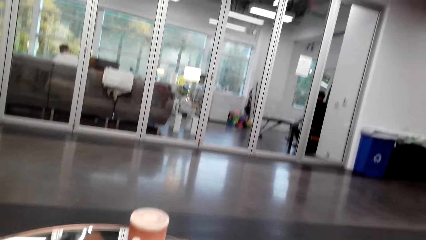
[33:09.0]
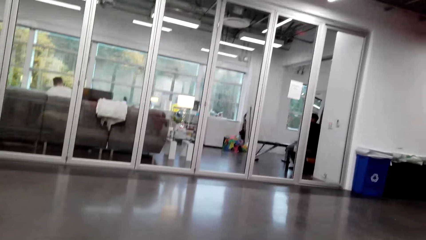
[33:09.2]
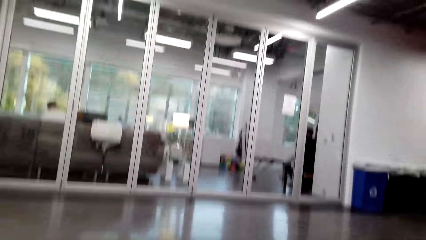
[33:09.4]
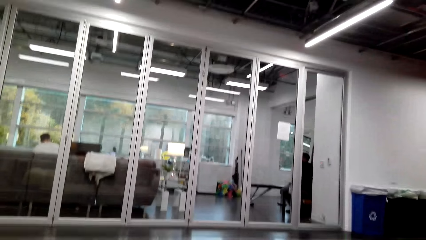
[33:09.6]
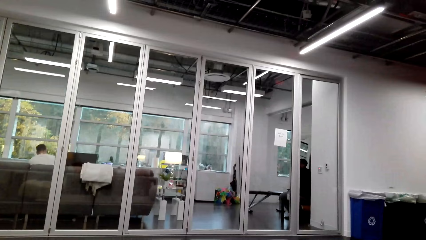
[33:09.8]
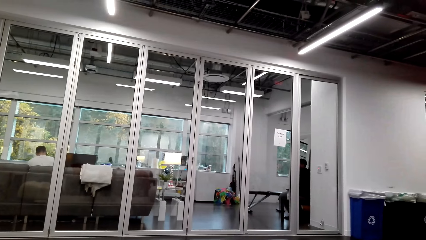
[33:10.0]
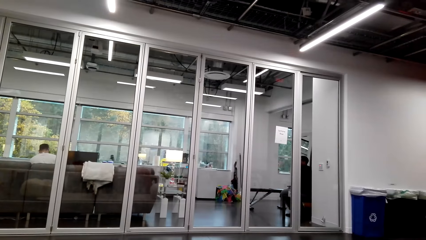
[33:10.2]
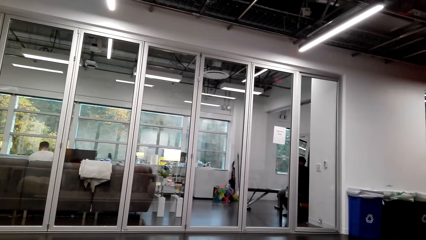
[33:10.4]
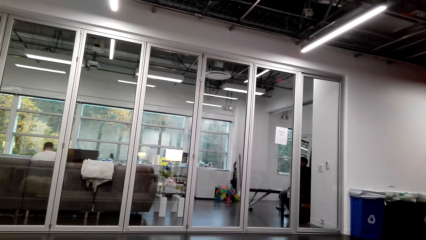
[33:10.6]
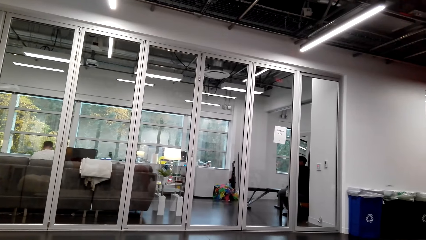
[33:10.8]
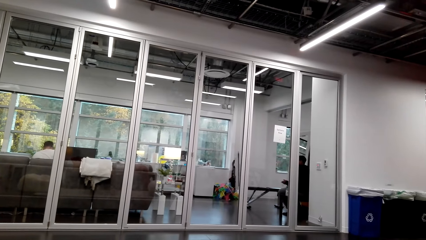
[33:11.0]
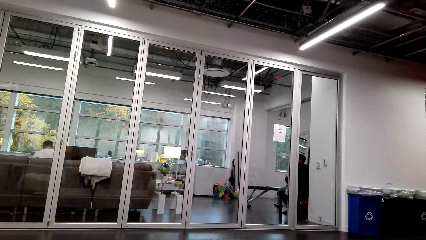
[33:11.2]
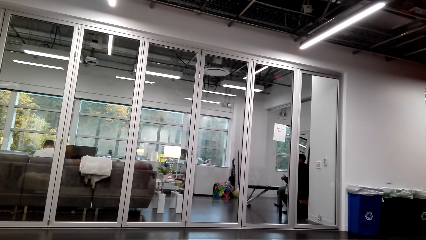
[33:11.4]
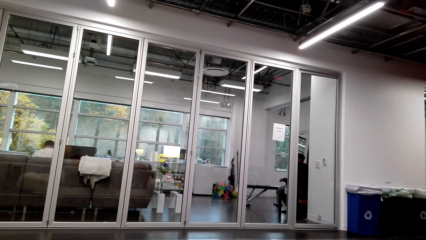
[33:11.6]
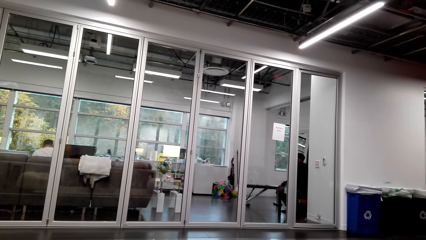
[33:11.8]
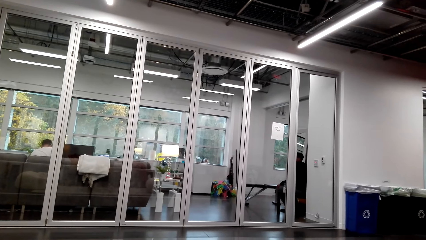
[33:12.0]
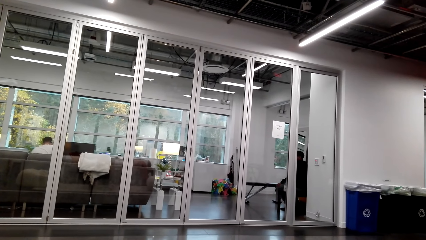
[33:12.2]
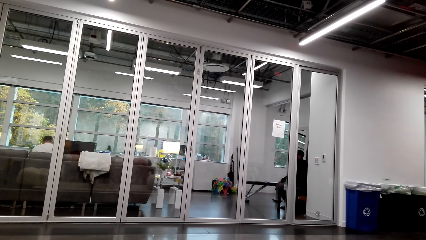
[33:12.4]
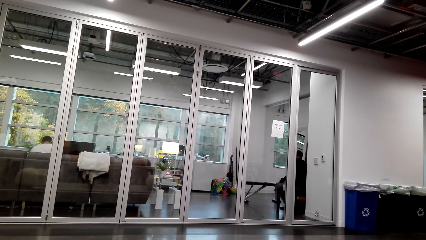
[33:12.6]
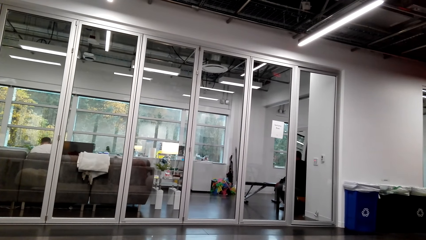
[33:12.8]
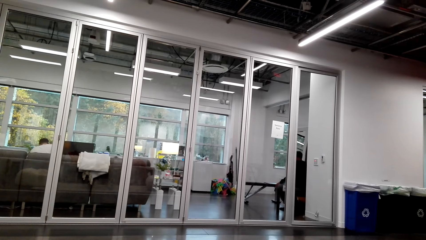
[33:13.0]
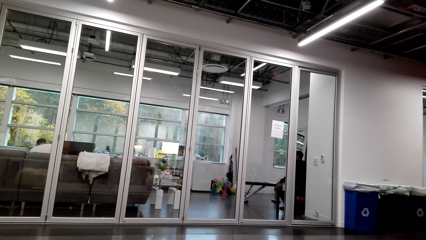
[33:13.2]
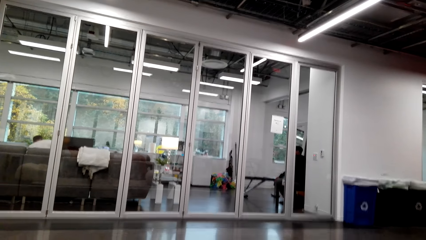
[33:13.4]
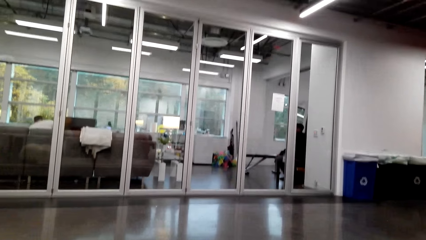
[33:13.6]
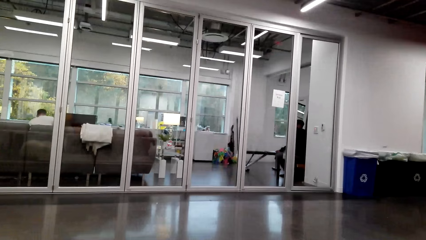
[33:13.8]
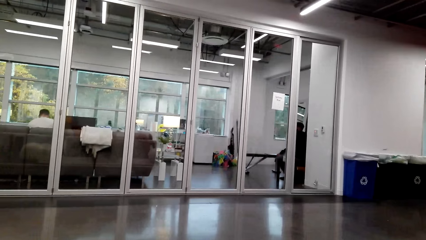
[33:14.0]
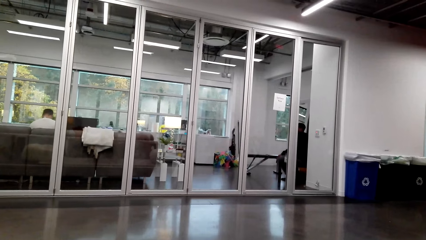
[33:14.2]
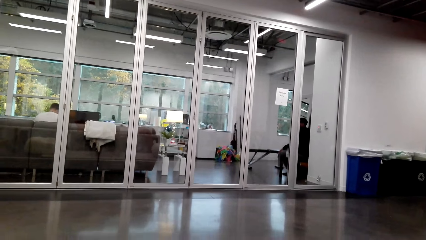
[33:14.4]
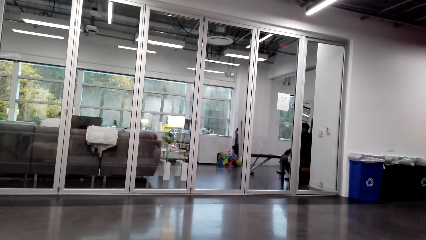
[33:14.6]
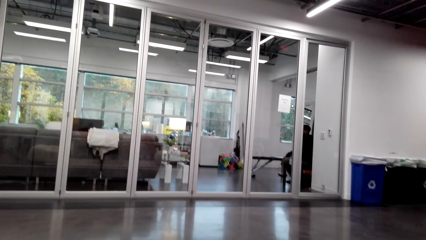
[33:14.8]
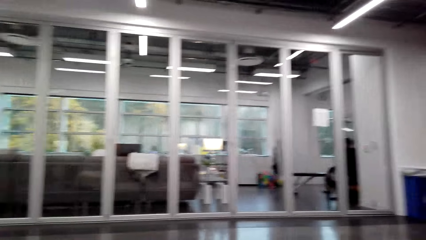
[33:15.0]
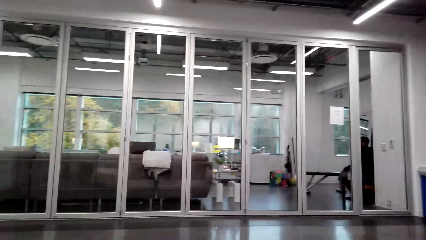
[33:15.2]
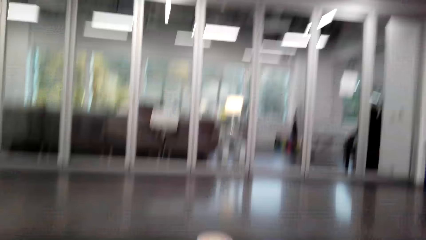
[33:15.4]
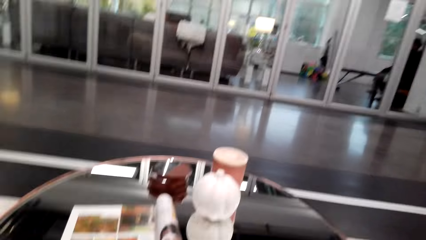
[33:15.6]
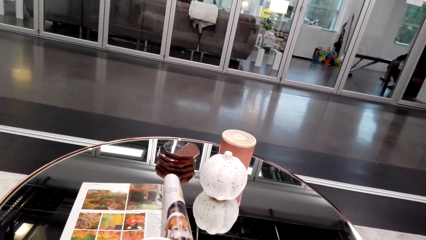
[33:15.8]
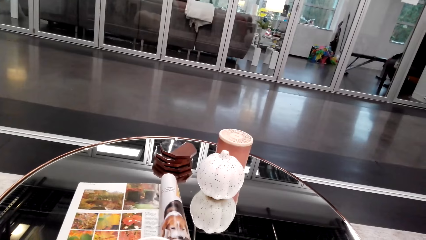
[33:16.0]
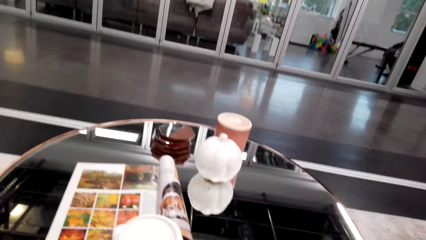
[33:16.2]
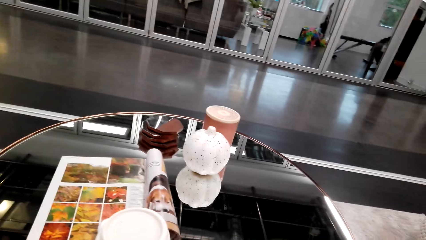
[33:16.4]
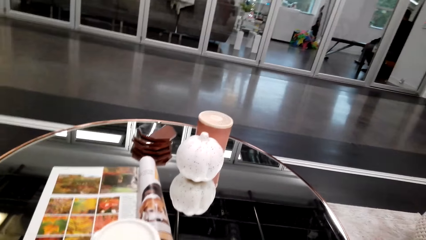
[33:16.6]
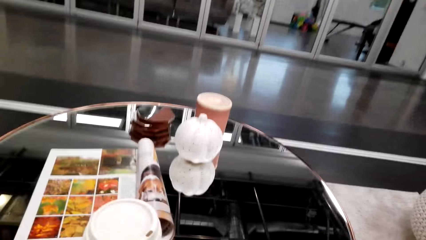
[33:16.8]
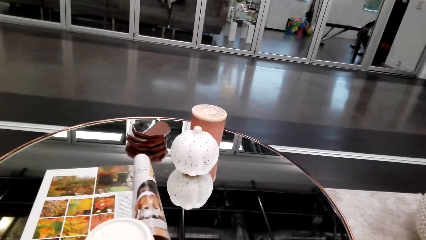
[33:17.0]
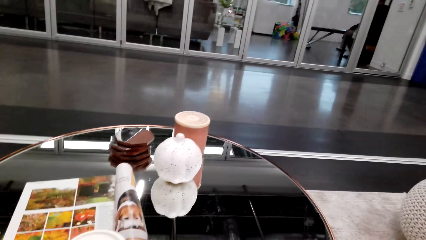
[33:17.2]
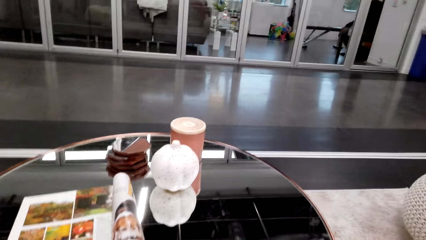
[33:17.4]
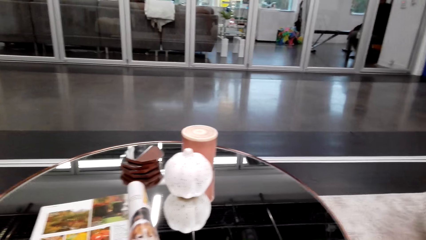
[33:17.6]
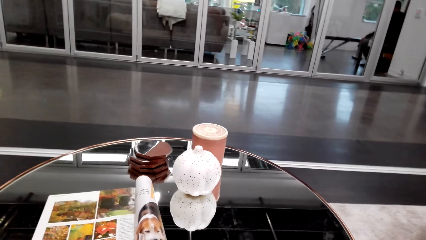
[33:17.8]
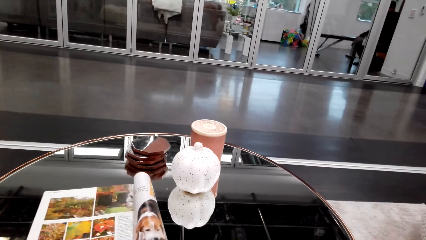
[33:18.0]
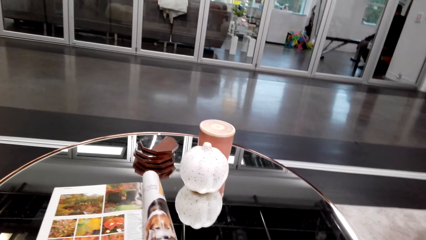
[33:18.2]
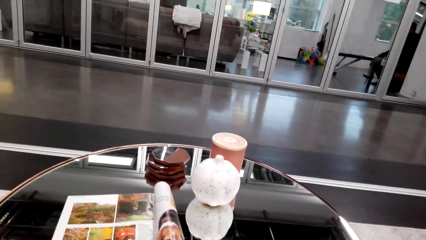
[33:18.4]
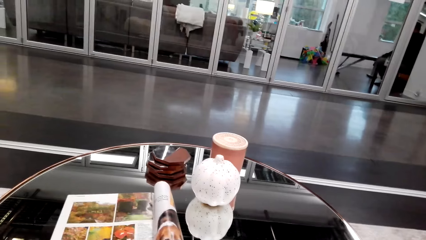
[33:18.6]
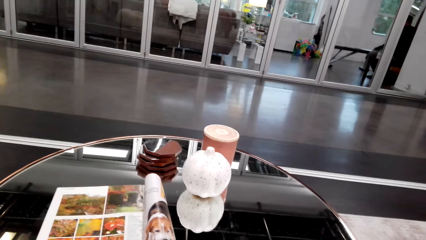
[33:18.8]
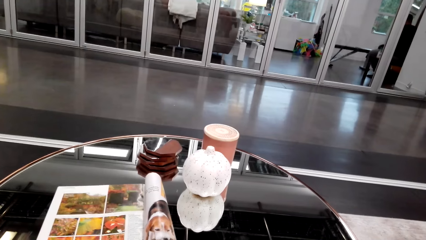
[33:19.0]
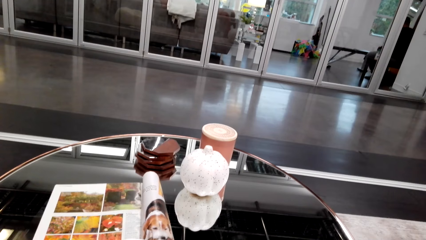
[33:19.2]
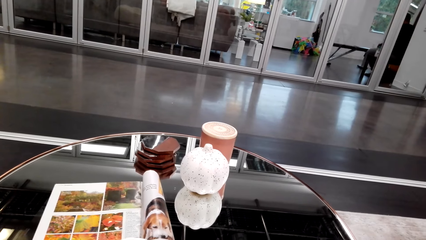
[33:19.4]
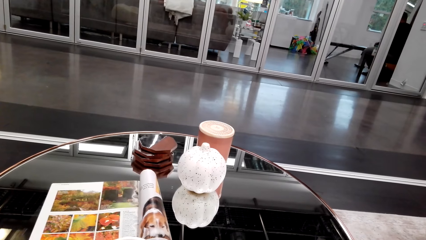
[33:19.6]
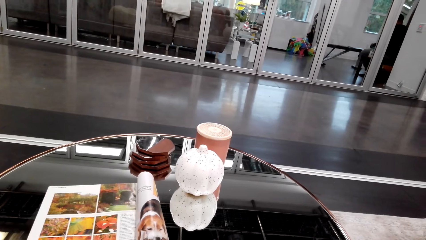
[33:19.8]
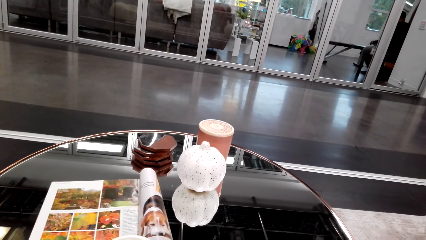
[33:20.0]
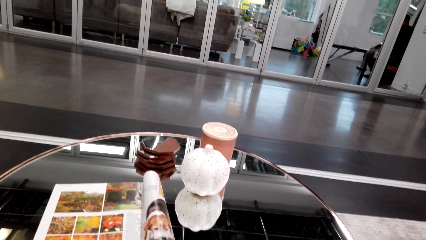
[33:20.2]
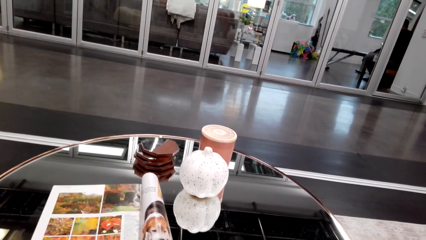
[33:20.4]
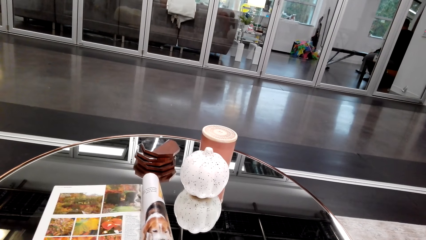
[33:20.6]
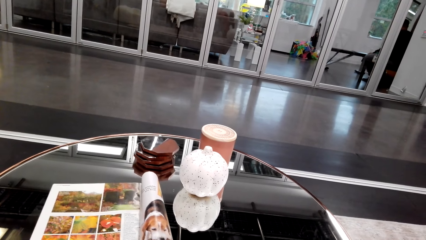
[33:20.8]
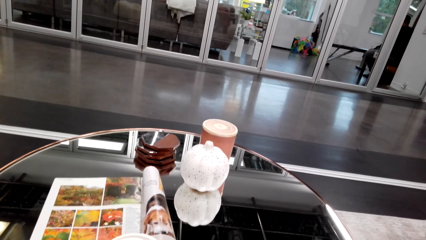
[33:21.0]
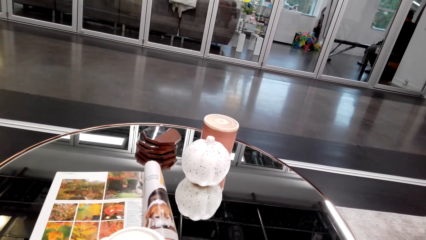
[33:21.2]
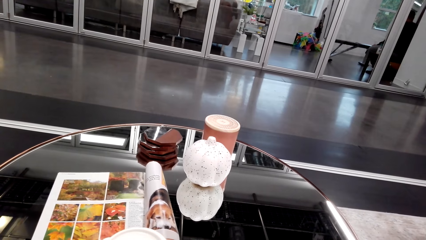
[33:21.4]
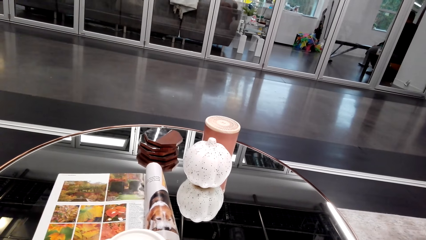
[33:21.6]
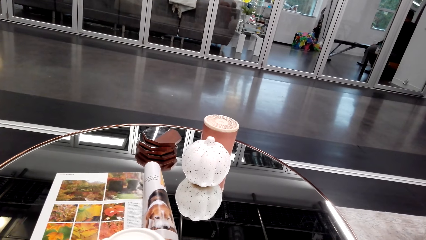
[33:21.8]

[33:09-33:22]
The camera wearer looks at something on the table.
